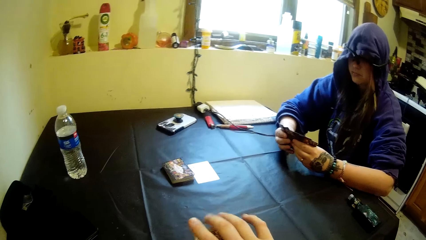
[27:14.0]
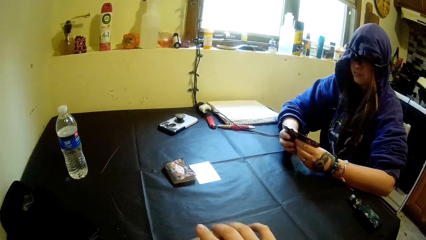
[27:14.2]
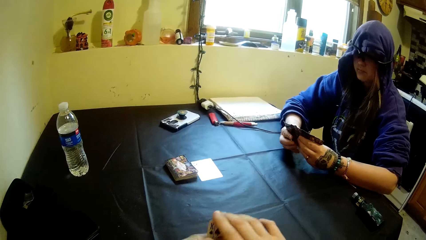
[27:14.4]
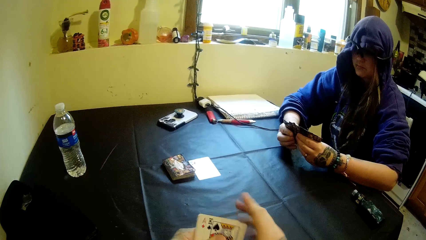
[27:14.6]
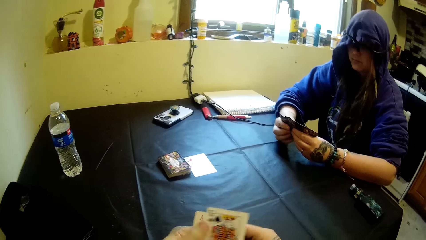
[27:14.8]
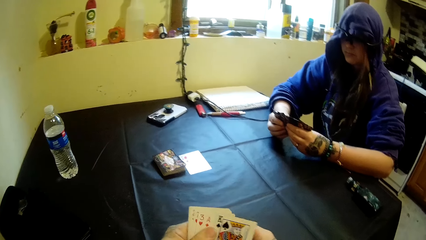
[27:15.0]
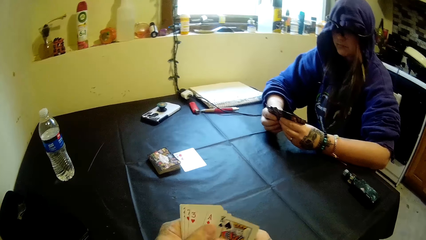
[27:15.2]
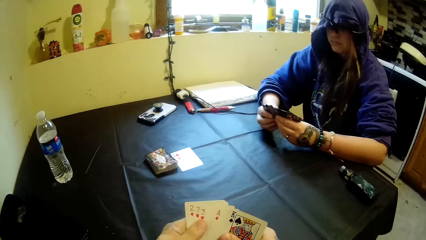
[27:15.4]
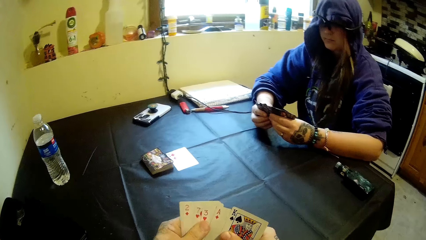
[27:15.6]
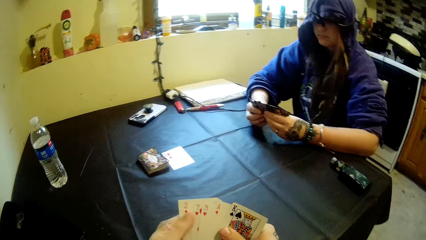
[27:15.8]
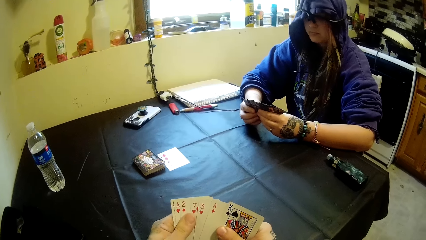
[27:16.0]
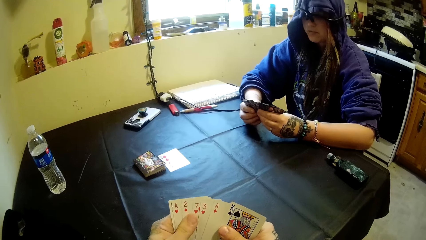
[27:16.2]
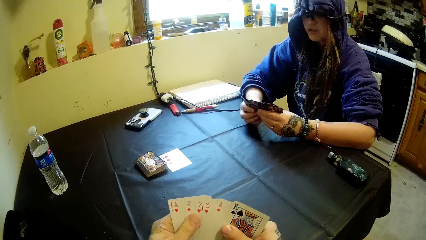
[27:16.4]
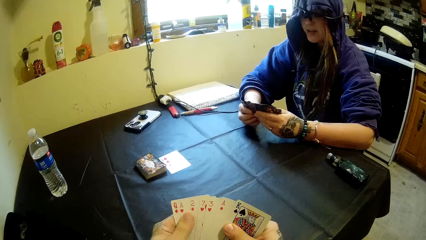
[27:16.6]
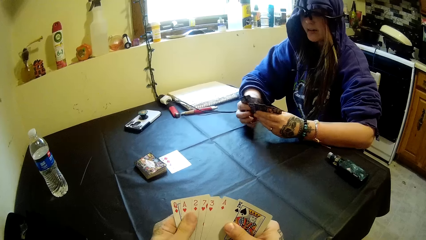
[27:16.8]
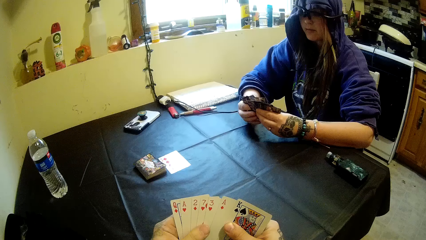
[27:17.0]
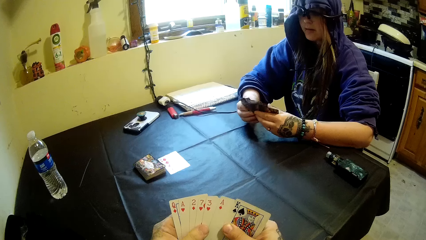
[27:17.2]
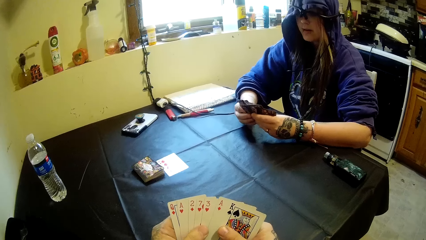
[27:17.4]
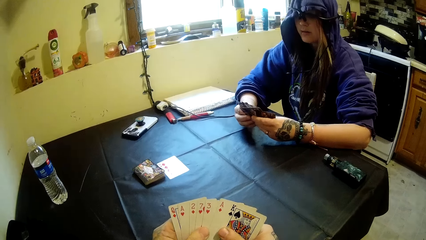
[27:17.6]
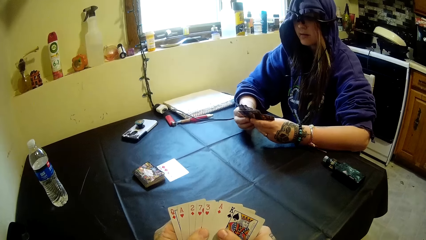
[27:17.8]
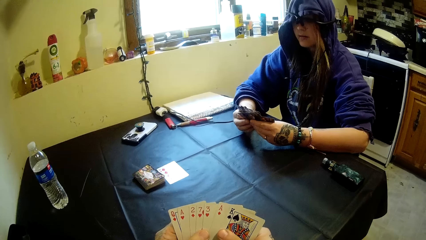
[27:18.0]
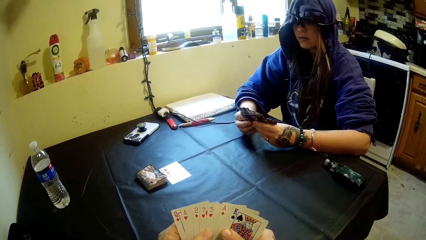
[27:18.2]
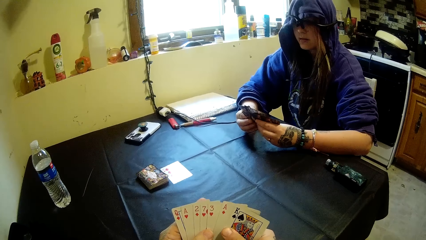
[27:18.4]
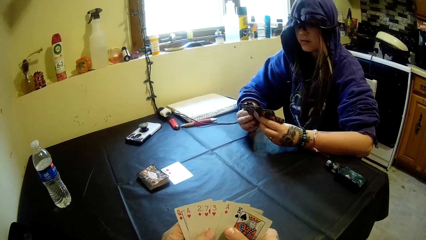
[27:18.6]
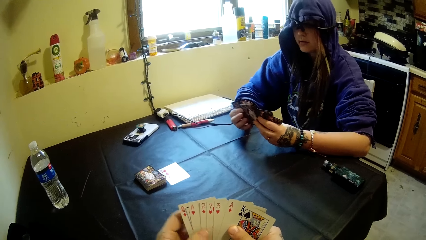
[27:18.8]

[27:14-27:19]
The camera wearer aligns cards.

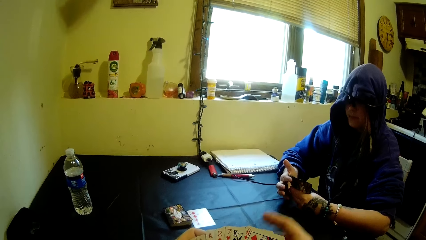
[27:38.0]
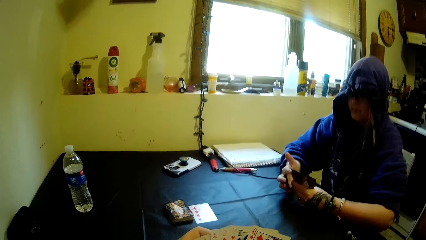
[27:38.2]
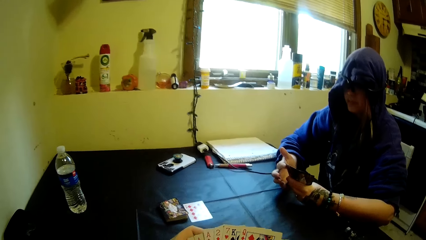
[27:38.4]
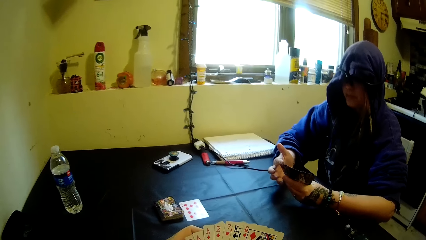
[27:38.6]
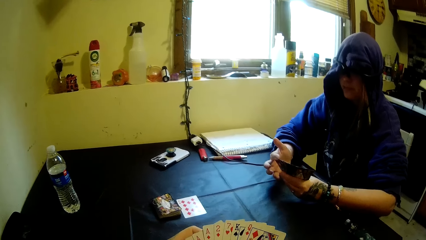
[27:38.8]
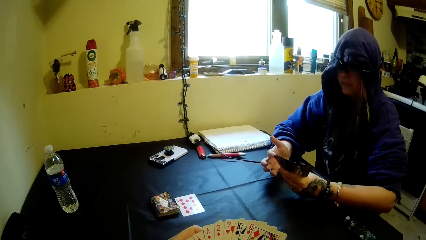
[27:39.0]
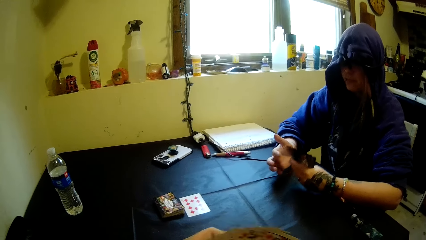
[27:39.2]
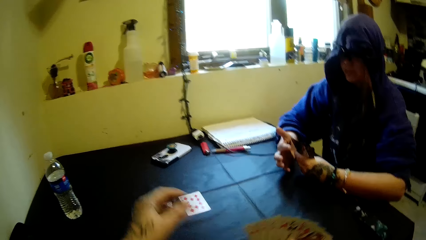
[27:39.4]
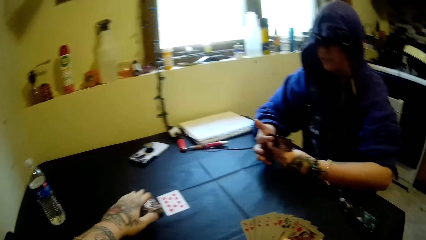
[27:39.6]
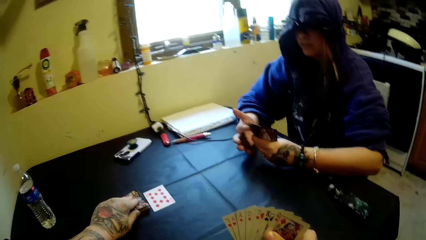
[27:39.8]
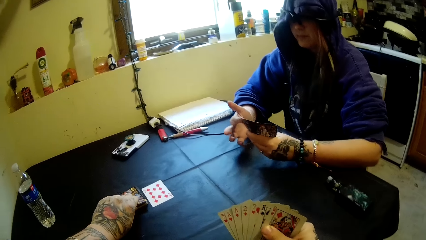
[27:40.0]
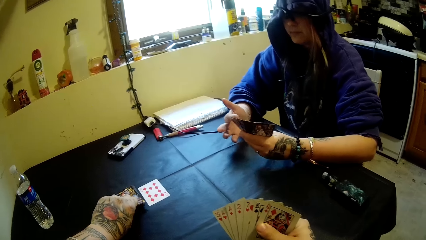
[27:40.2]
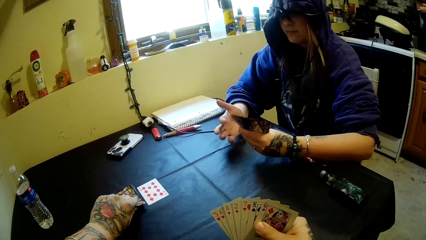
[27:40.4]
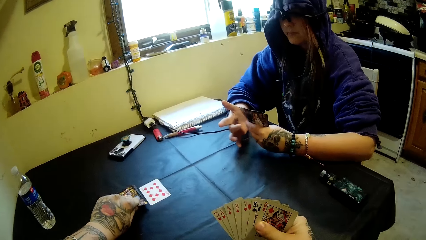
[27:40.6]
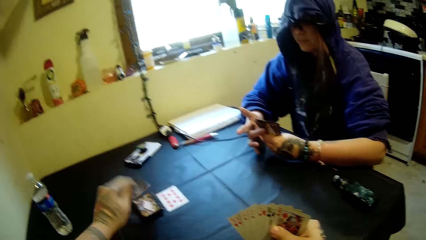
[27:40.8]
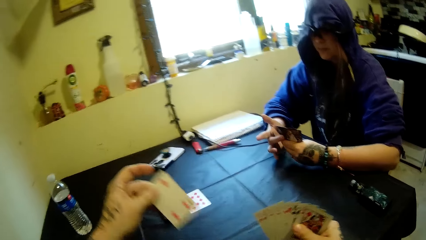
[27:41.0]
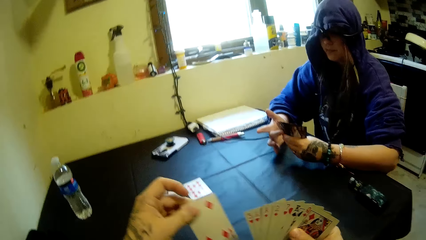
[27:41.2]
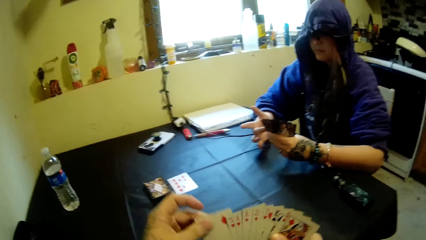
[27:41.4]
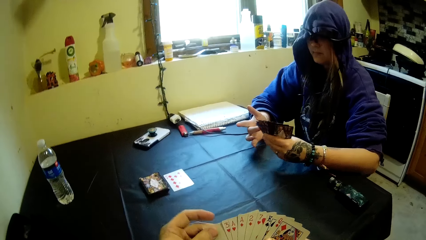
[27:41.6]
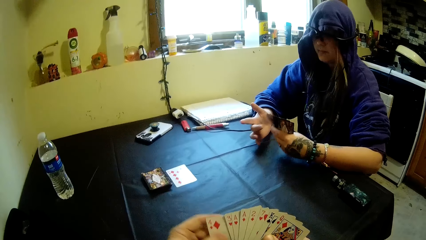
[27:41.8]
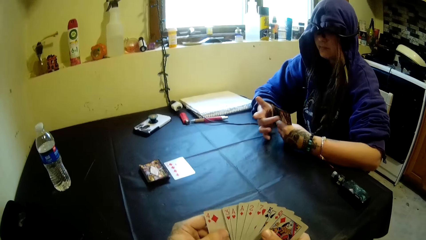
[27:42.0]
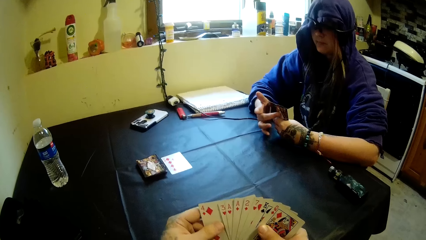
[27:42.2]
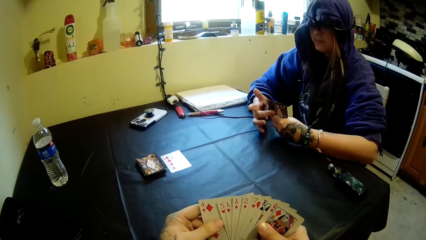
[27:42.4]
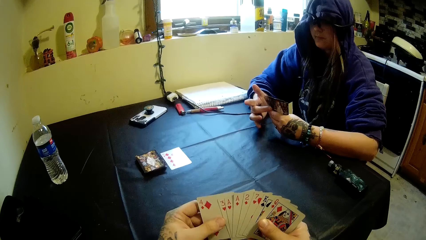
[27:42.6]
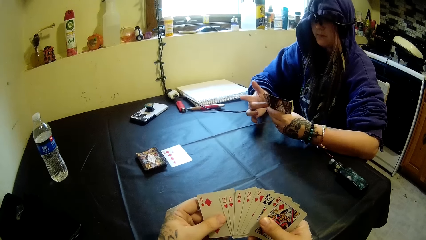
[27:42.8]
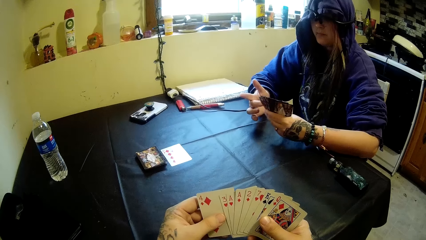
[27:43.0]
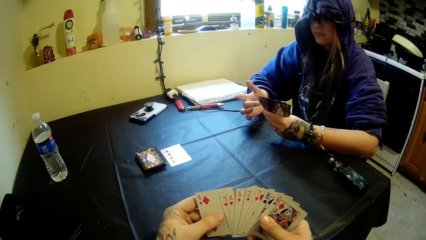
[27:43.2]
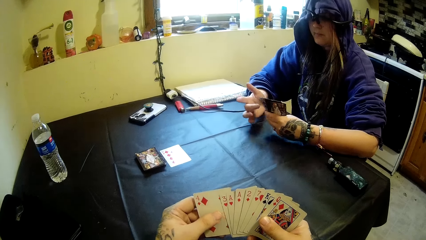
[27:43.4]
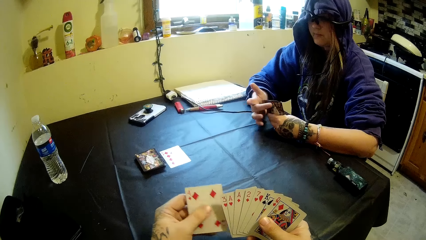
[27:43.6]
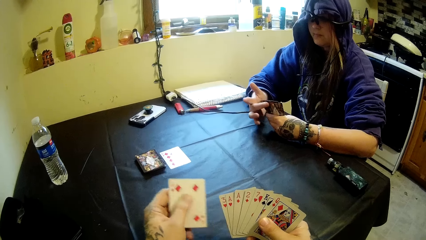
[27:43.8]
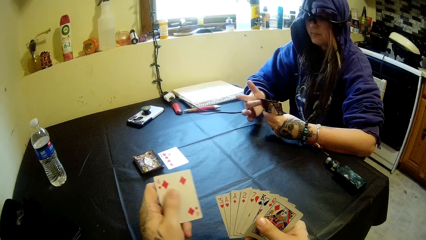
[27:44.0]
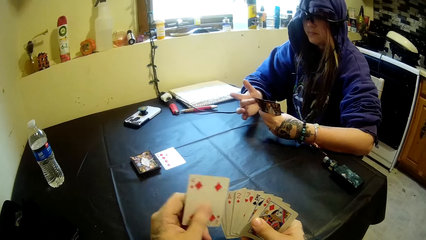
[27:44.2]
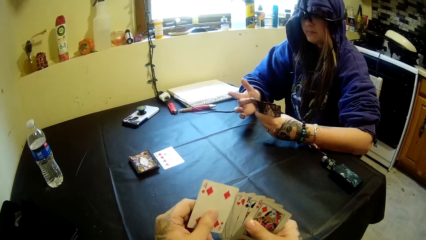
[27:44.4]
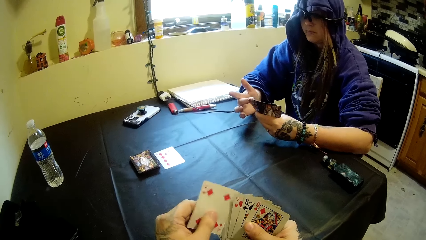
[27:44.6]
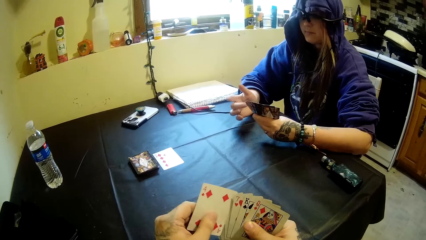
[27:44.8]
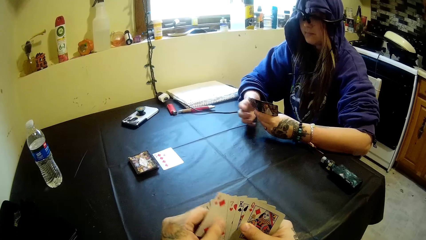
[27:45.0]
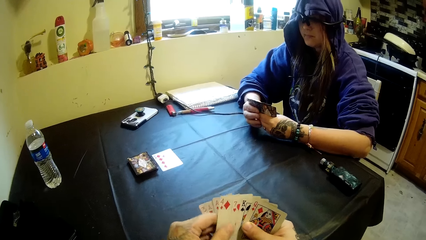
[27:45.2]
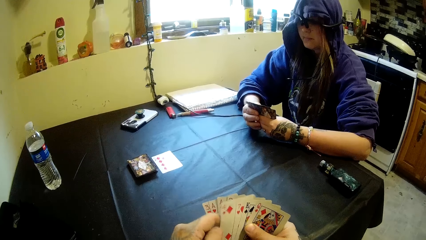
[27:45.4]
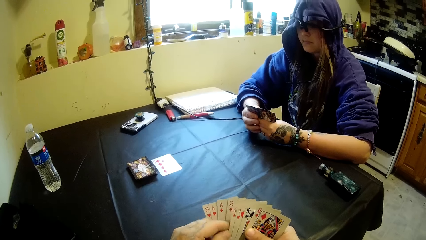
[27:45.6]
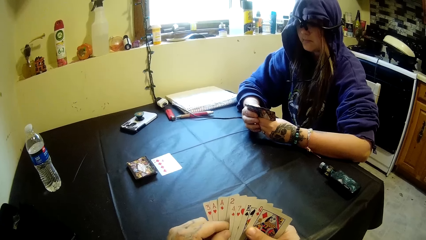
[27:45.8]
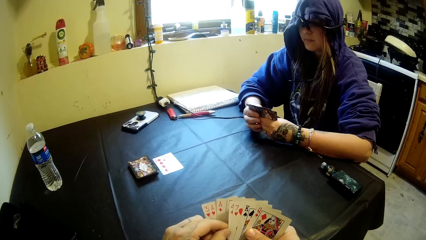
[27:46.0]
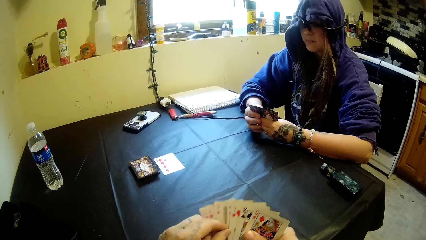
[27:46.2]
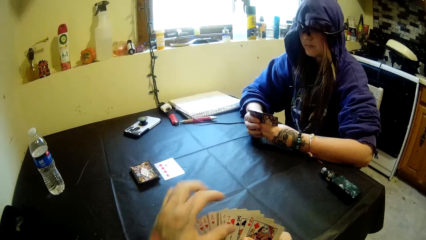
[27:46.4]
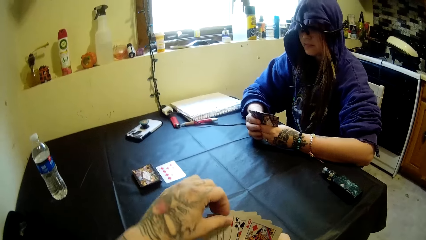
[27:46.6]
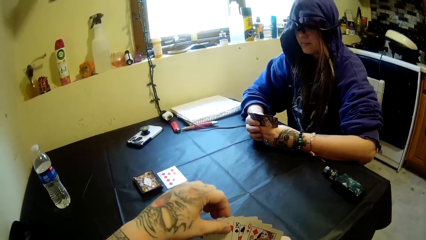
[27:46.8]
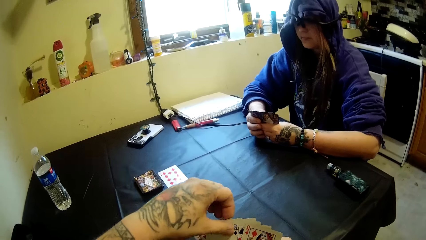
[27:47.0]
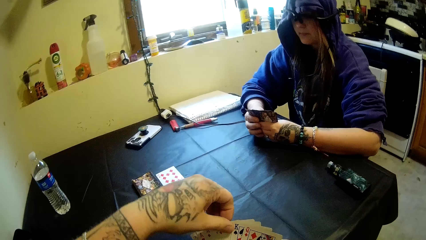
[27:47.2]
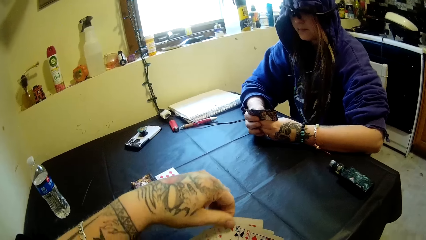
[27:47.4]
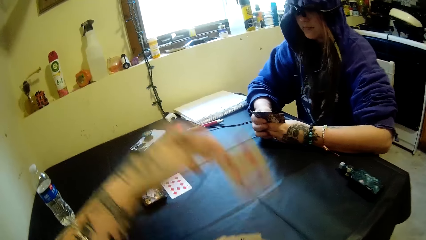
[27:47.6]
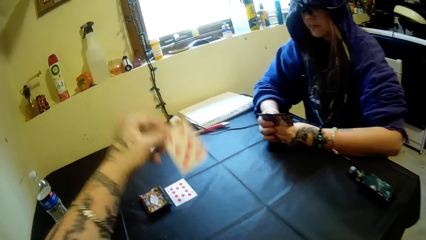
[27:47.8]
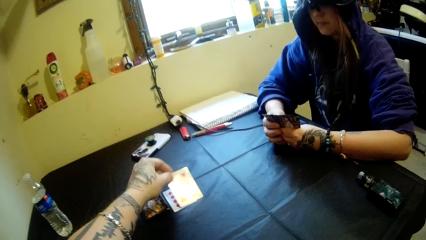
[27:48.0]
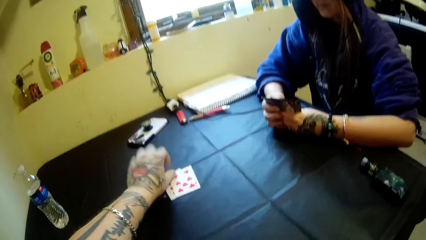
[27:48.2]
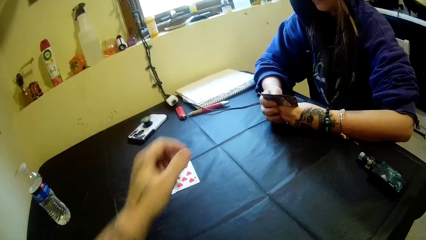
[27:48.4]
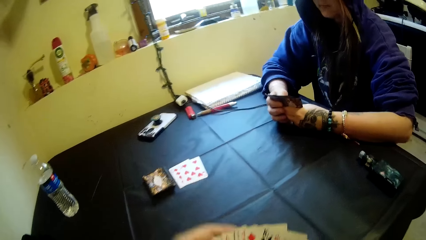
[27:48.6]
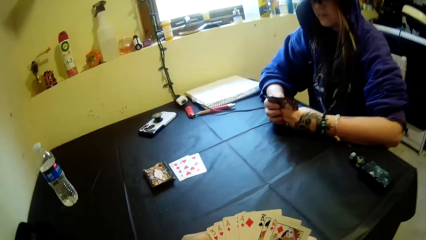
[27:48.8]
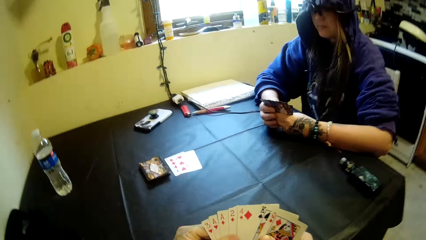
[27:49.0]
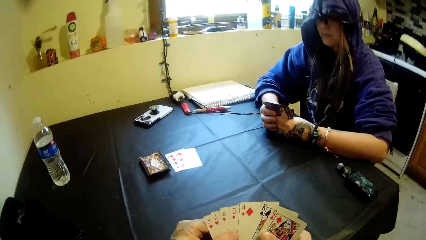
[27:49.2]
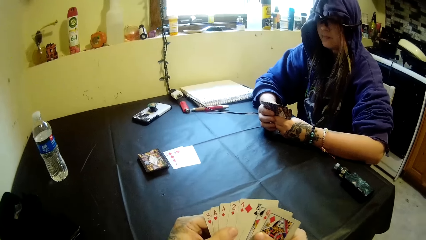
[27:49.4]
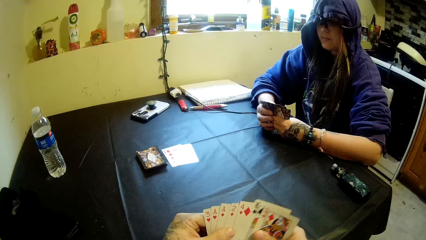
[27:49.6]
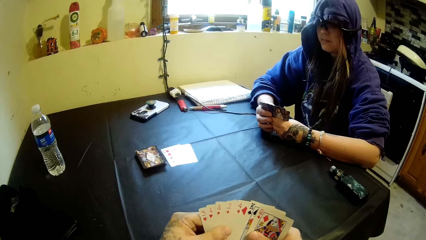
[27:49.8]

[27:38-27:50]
The camera wearer picks up a card from the table with his left hand. He shuffles the cards in his hands. He takes out a card from the cards in his right hand with his left hand. He drops the card on the table with his left hand.
